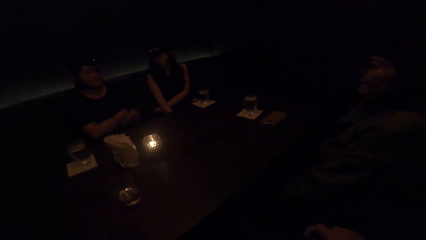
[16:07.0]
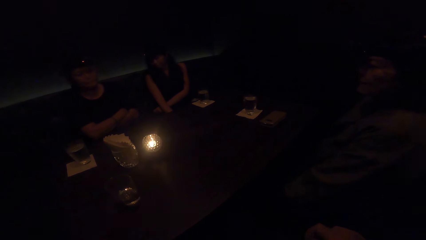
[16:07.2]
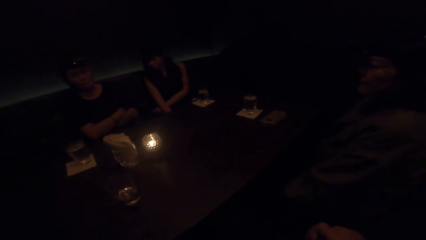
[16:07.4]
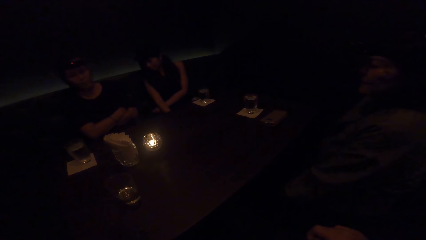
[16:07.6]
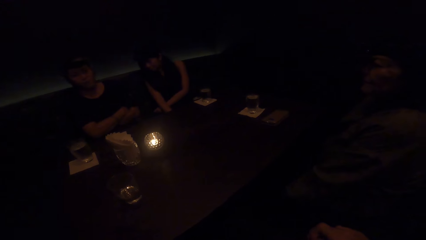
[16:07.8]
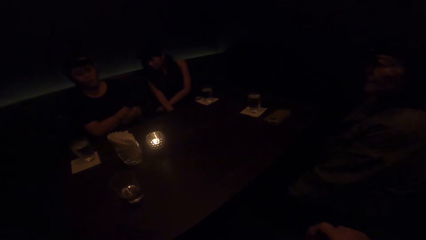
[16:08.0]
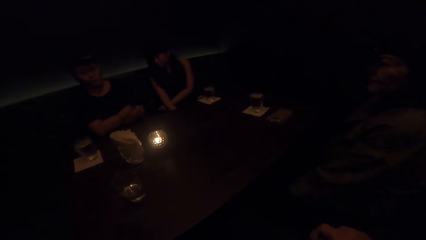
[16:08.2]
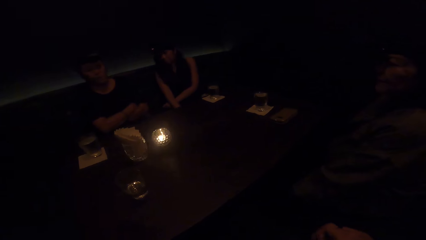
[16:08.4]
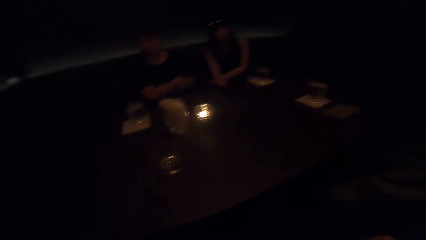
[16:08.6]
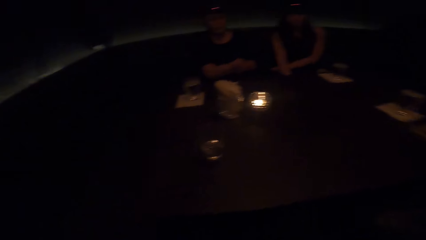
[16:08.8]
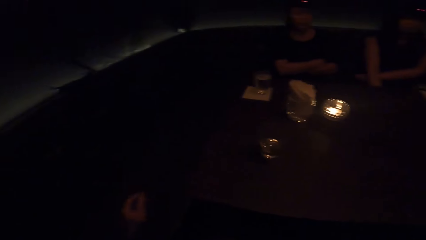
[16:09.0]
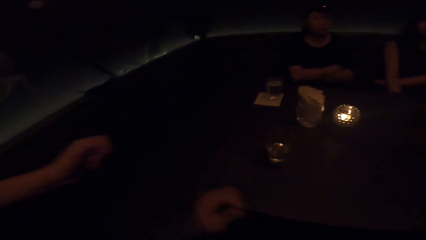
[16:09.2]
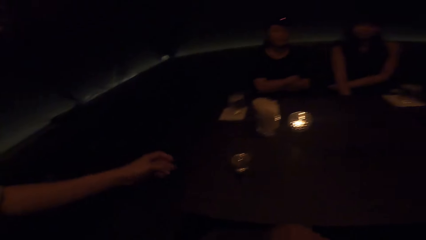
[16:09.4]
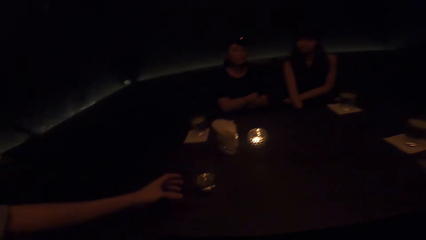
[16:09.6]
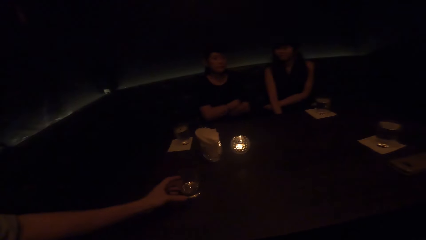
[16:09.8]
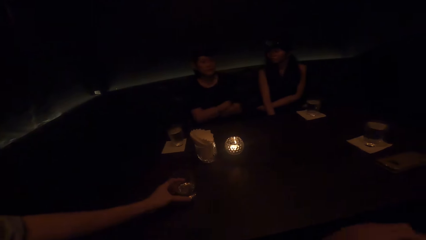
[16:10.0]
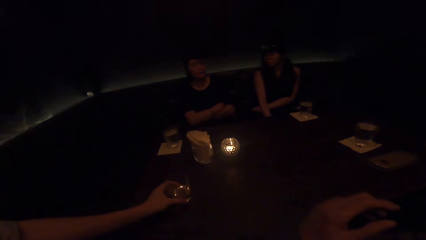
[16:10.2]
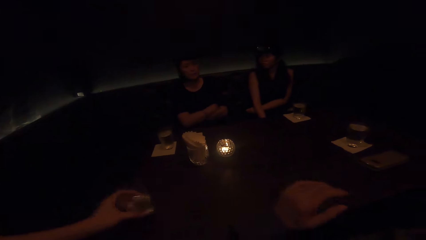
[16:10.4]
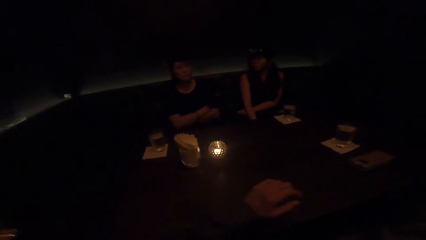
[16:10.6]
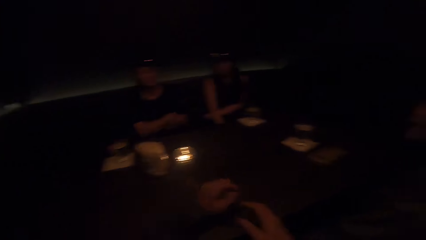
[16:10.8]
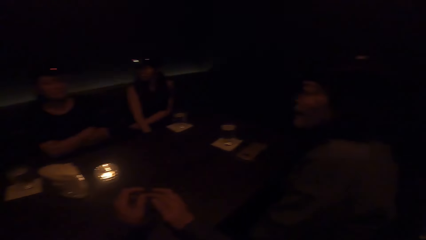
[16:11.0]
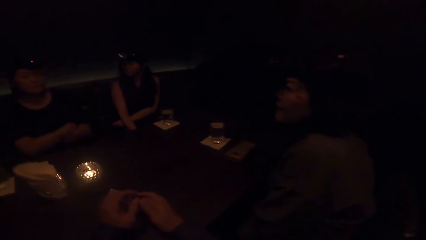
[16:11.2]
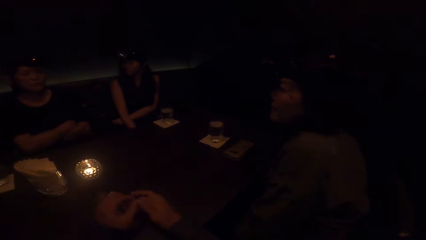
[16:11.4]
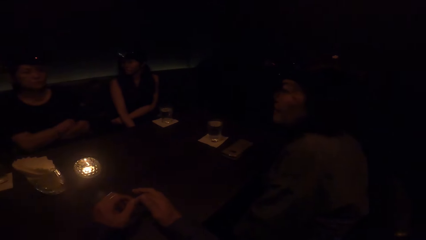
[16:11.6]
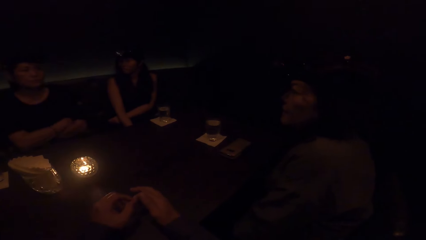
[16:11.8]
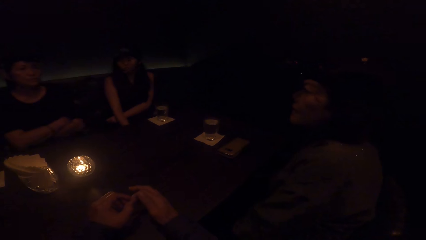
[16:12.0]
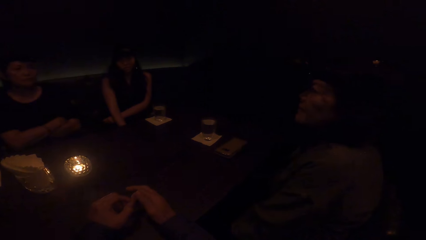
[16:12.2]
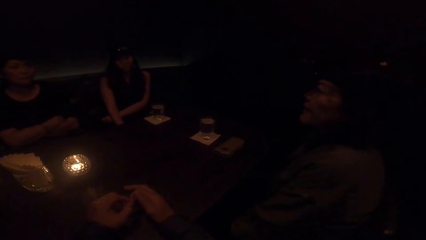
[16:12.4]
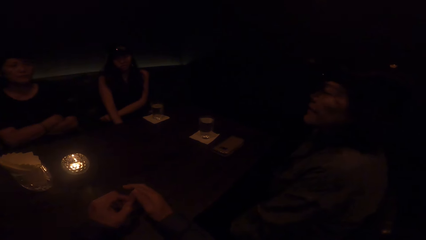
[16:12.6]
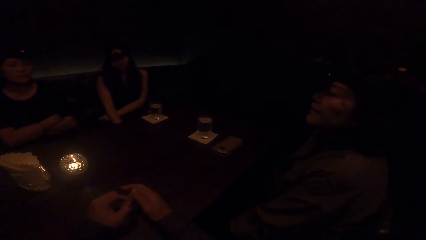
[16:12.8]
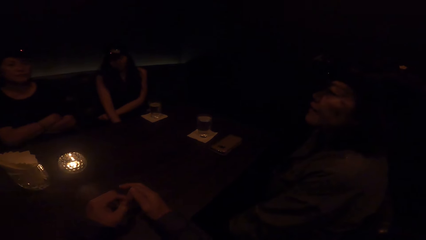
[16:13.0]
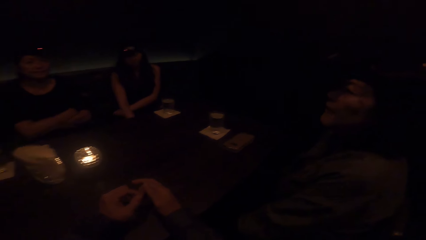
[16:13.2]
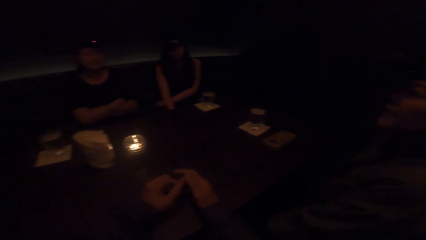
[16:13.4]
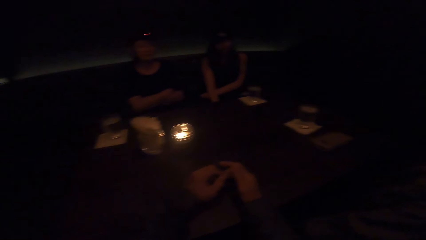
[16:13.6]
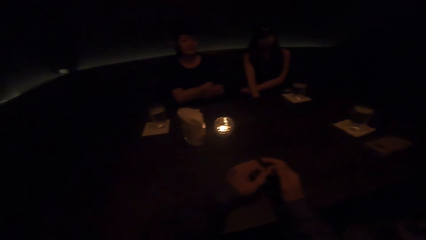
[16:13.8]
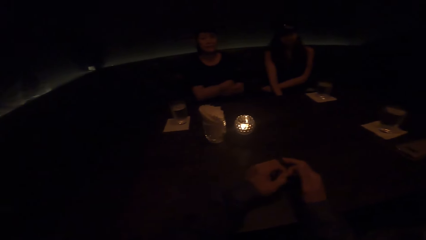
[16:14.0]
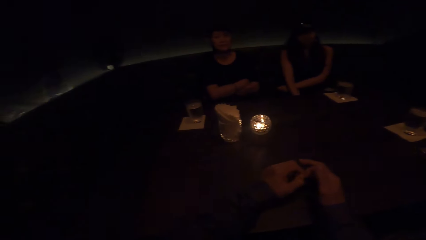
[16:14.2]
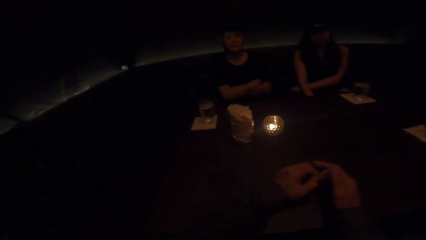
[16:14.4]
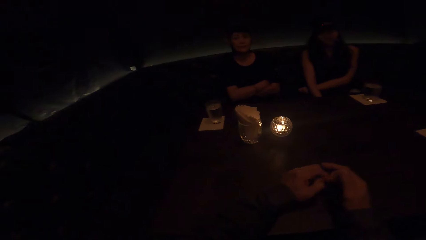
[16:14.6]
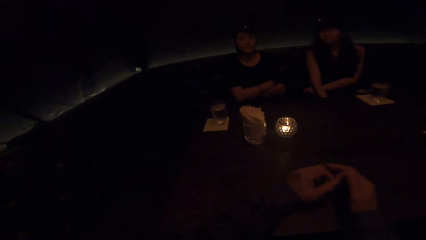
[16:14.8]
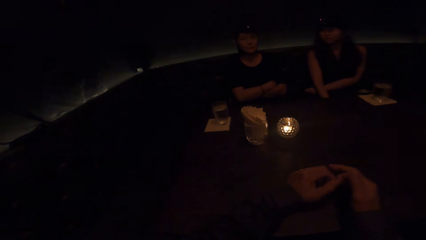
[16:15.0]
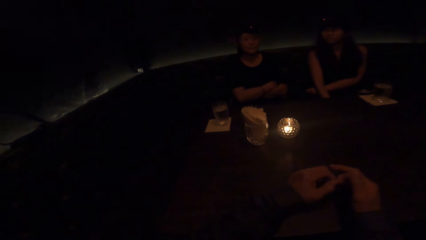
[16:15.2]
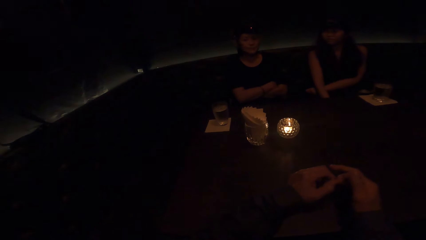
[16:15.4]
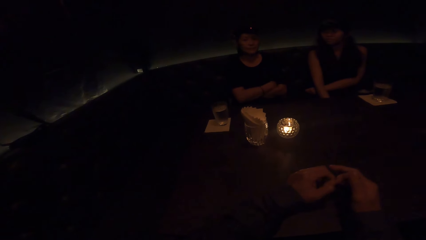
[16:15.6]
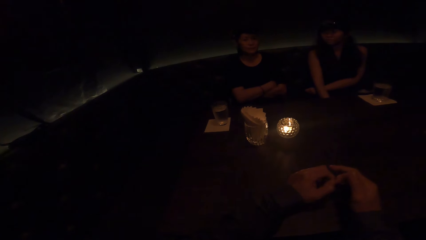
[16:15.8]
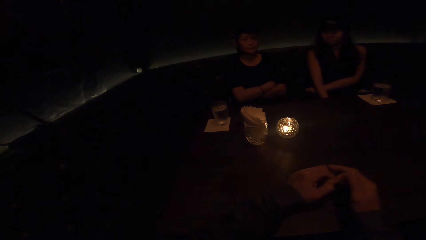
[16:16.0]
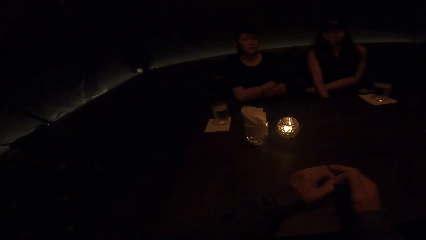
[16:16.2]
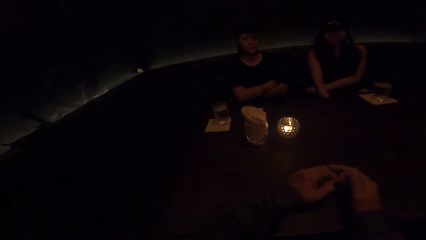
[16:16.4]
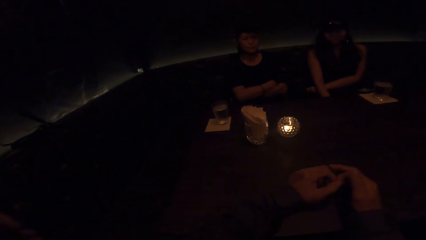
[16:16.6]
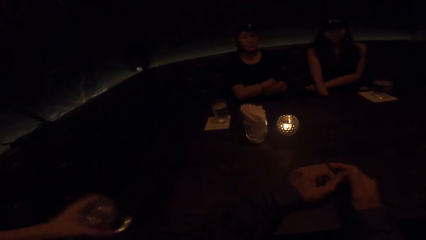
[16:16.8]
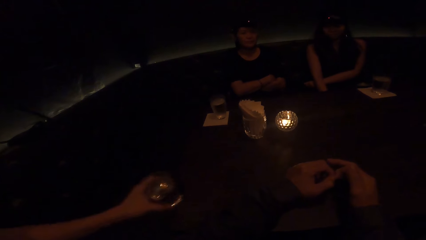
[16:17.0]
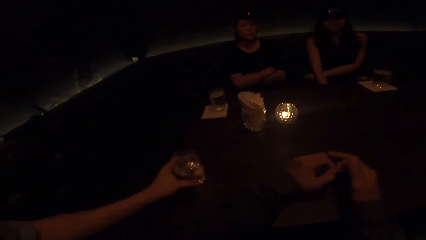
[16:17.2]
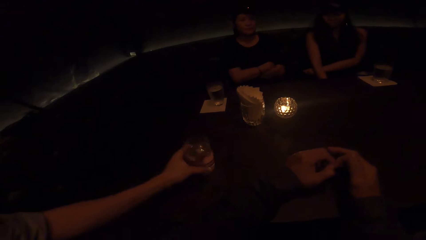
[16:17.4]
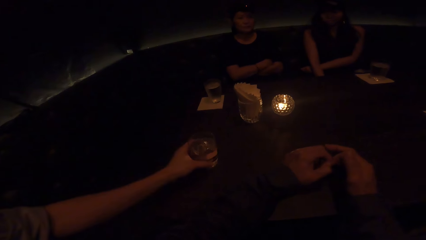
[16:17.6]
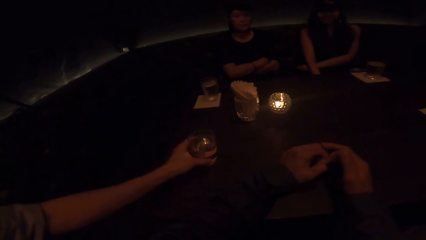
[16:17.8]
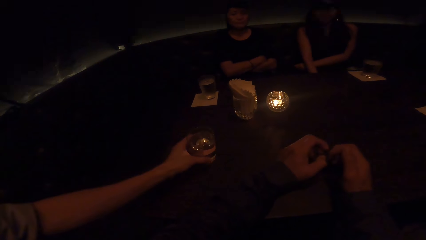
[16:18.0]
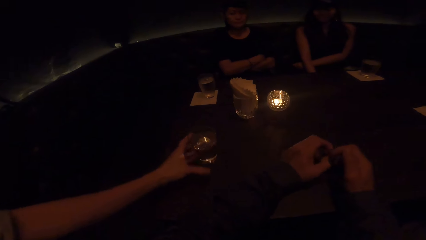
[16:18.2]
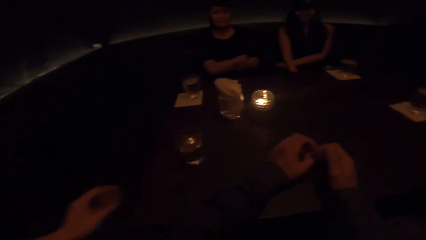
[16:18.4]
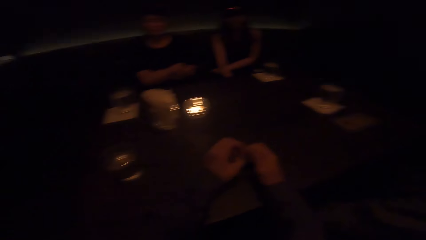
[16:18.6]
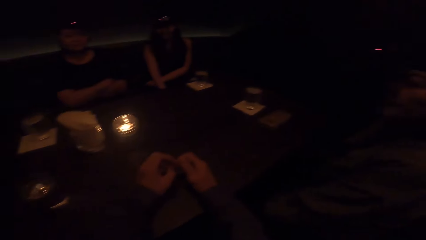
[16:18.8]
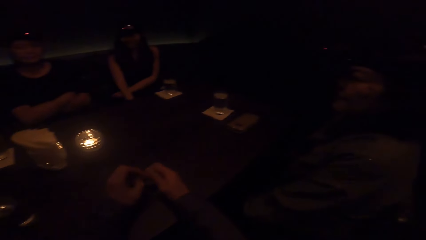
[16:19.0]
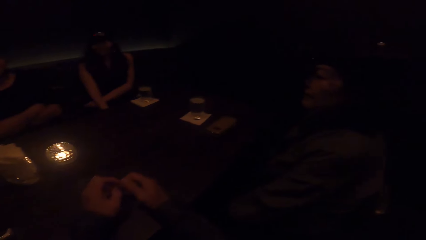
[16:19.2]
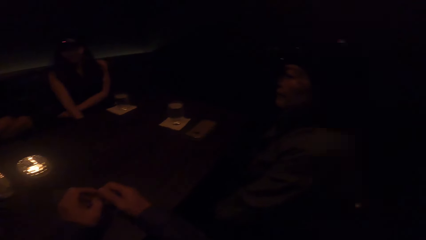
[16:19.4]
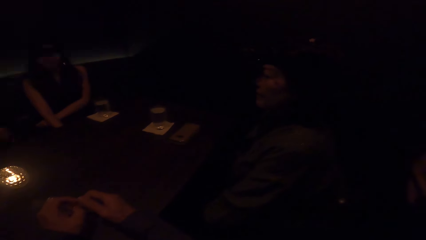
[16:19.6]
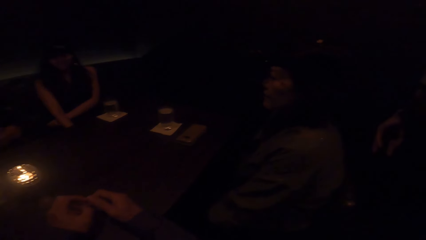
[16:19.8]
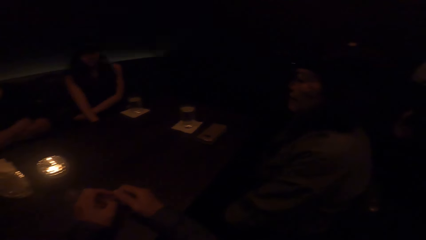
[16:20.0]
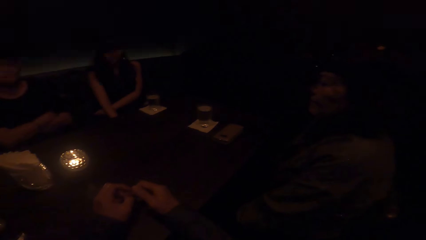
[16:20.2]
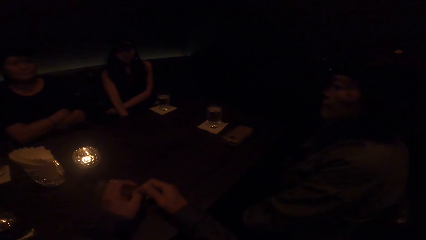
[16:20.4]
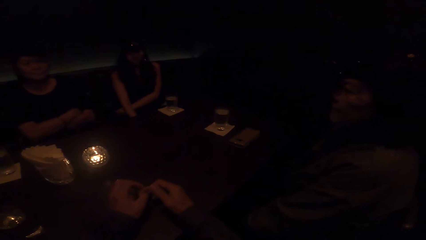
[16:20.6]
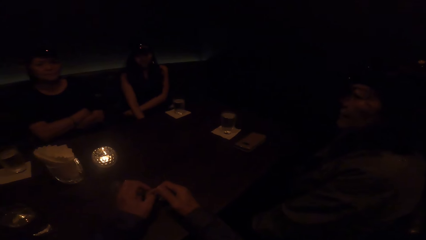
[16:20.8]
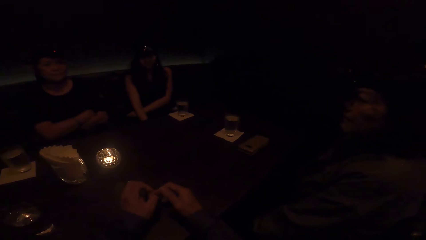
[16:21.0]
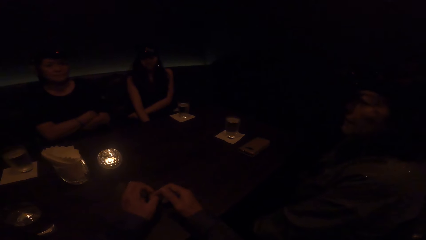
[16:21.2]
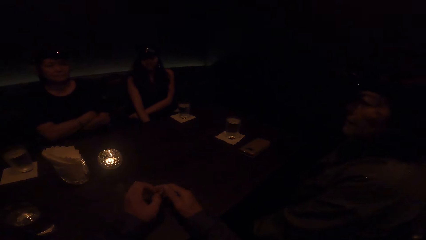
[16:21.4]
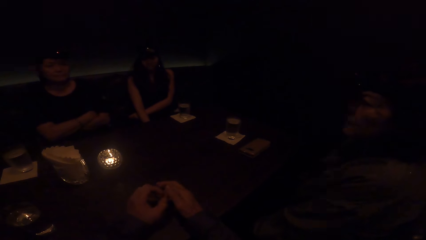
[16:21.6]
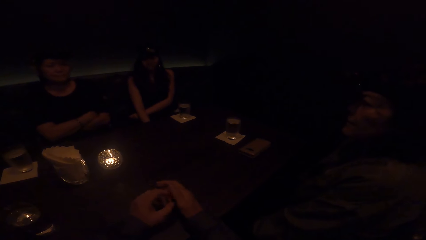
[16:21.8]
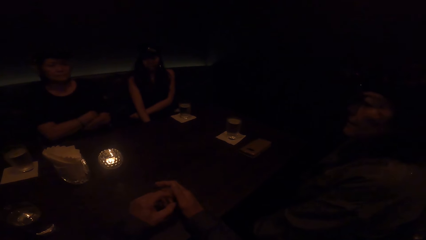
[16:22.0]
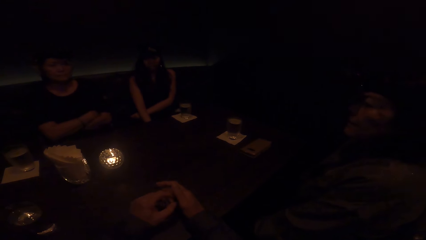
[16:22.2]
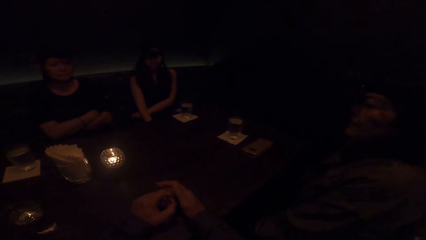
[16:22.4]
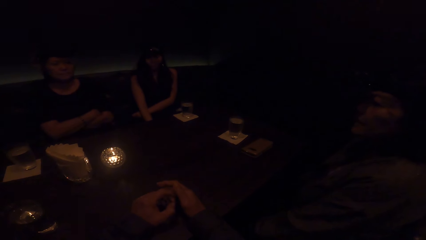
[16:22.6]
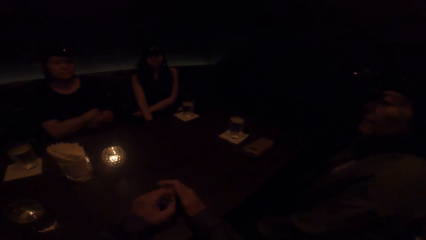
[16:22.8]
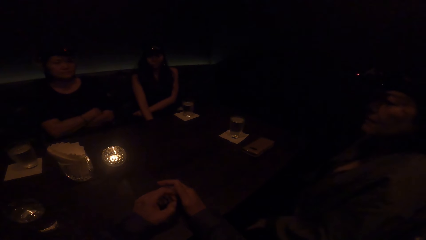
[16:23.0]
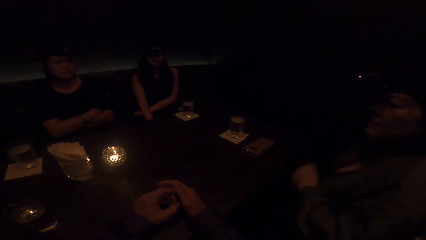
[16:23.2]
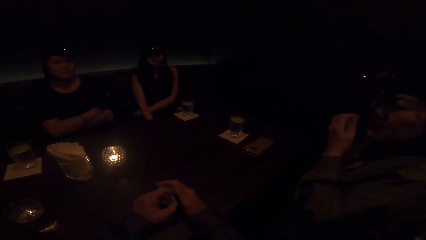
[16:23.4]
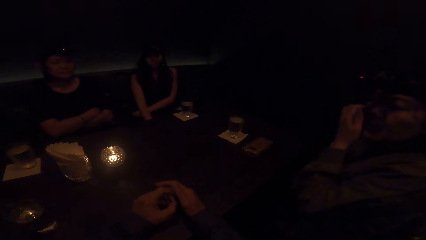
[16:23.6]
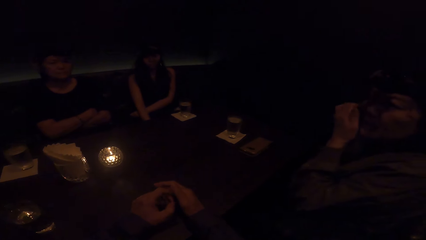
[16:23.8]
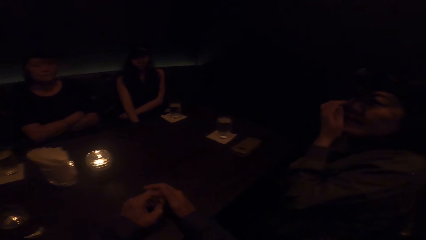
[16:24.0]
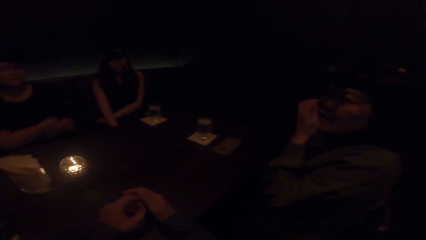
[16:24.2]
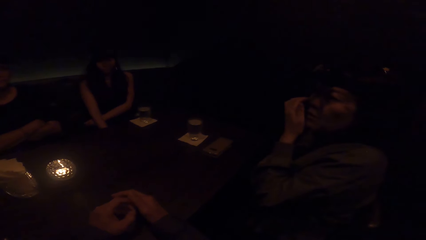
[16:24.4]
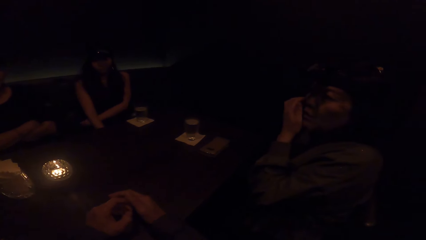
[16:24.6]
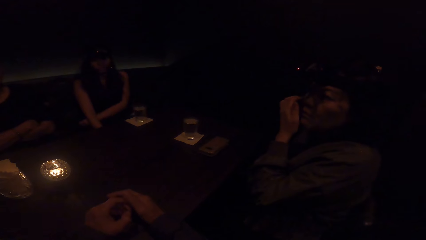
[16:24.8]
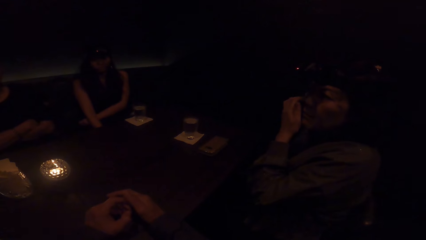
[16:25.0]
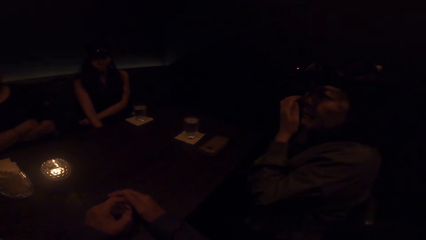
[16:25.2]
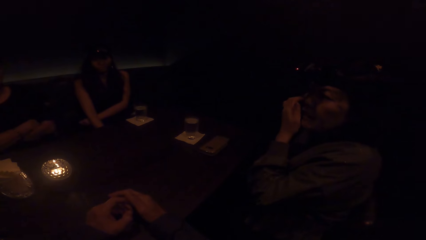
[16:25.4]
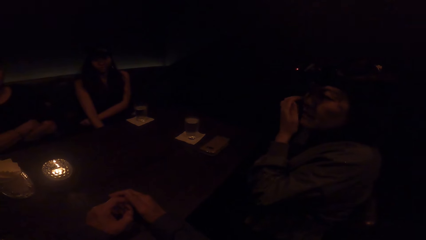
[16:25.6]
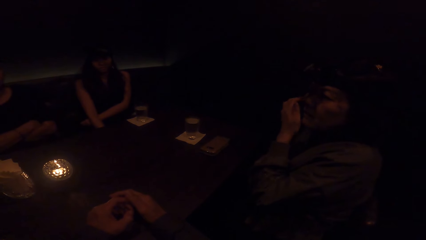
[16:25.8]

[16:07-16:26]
The camera wearer moves a hand. A waiter picks a cup from the table with his left hand. The camera wearer moves a hand to the table. They move a hand. The waiter fills the cup in his left hand with water from the jar in his right hand. The camera wearer rubs the fingers. The waiter drops the cup of water in his left hand on the table. He walks away. A woman uses her left hand to wipe her face. She talks.
